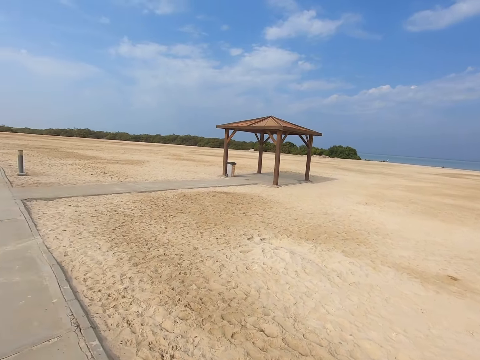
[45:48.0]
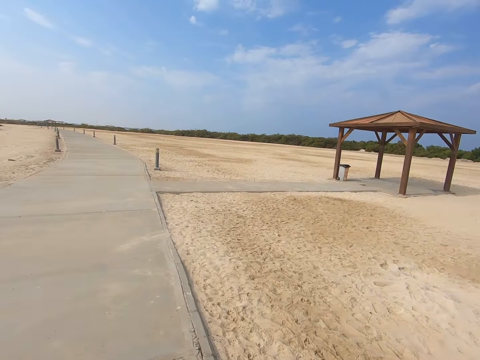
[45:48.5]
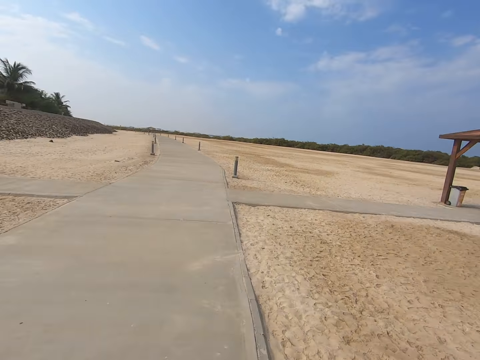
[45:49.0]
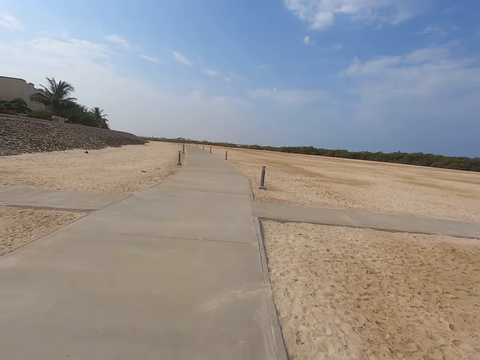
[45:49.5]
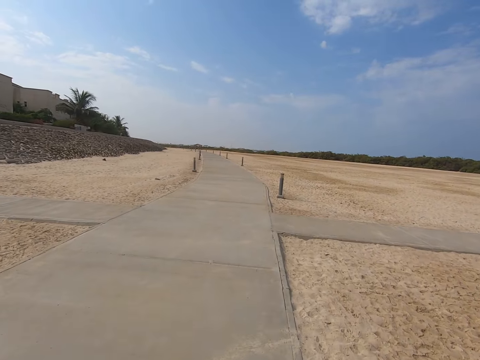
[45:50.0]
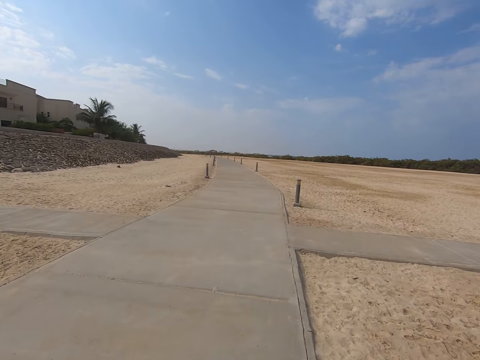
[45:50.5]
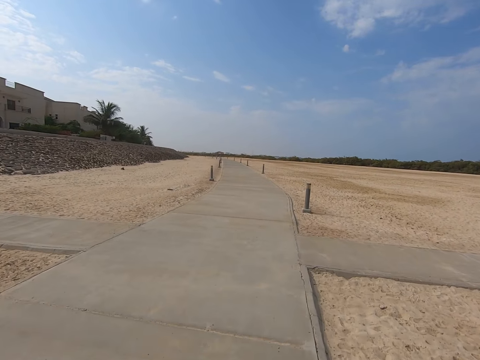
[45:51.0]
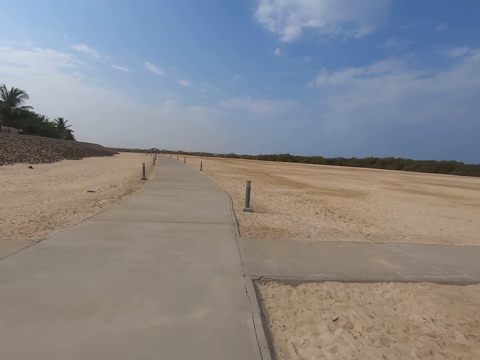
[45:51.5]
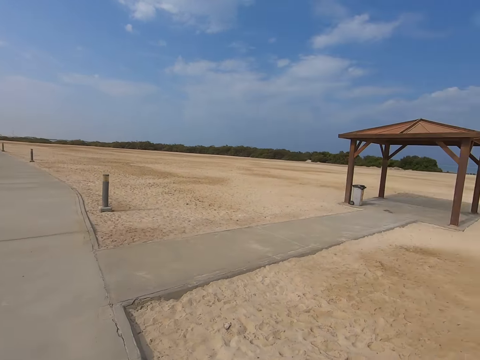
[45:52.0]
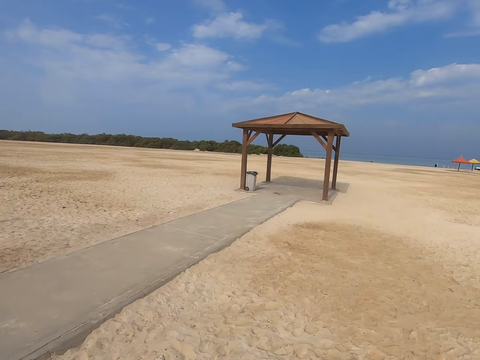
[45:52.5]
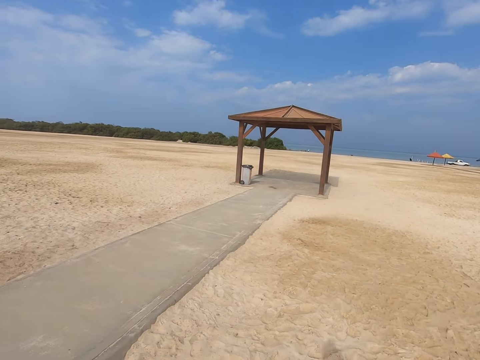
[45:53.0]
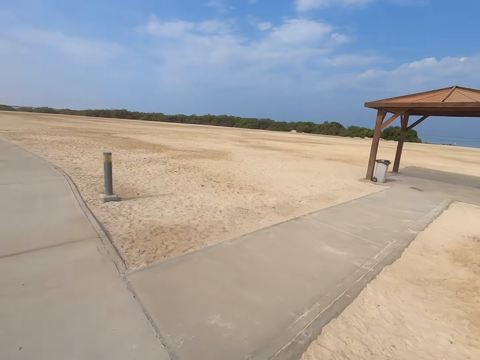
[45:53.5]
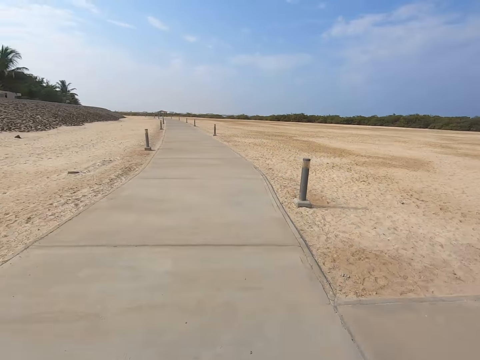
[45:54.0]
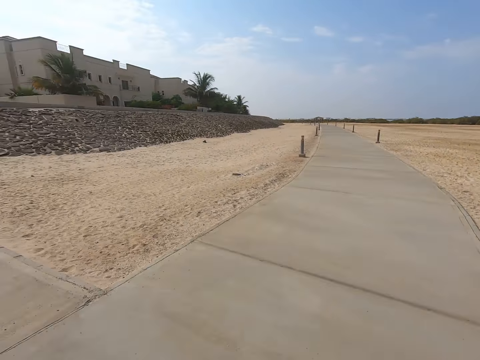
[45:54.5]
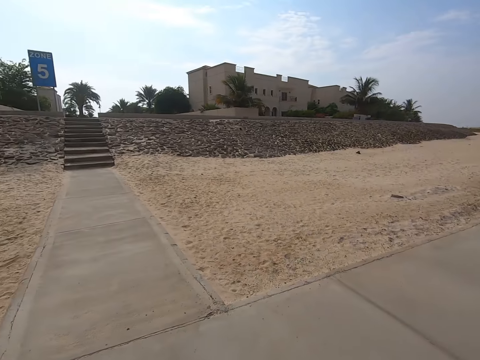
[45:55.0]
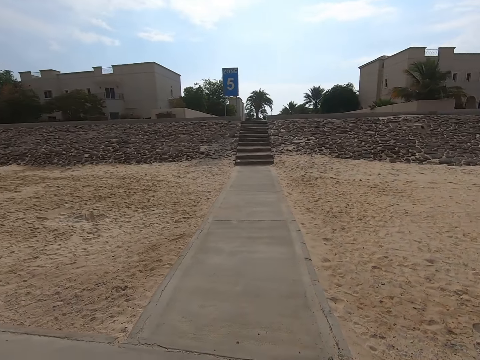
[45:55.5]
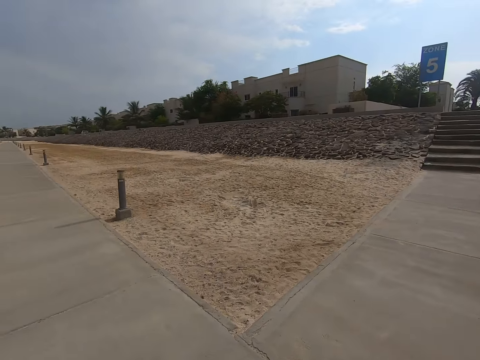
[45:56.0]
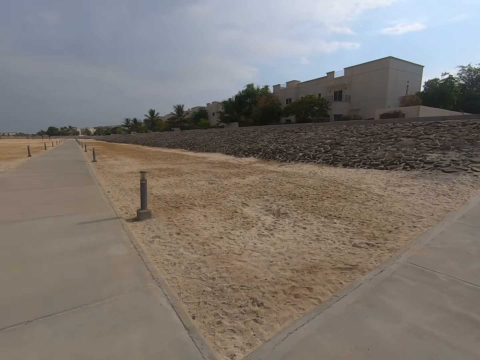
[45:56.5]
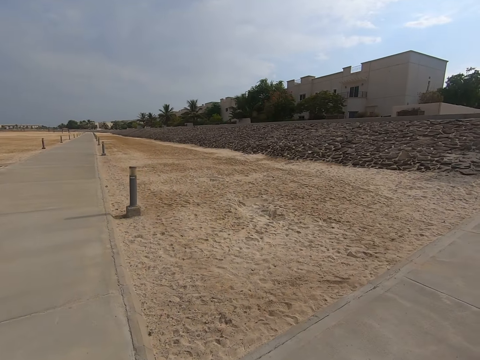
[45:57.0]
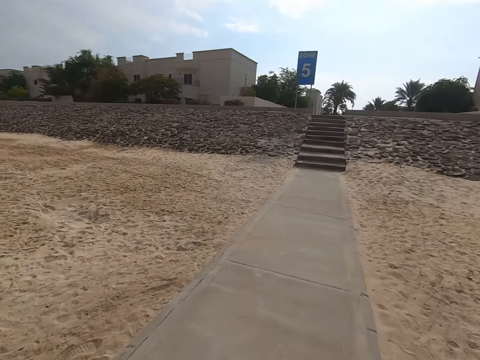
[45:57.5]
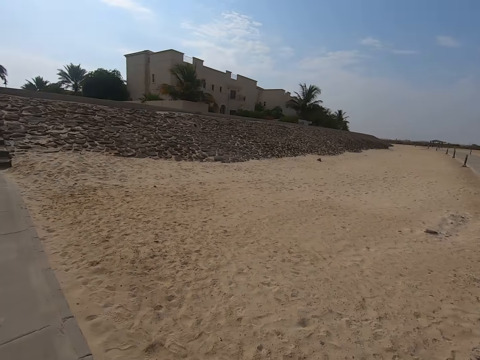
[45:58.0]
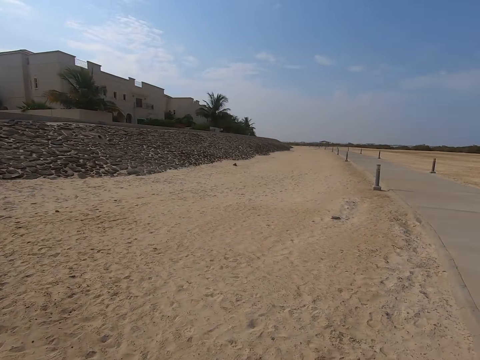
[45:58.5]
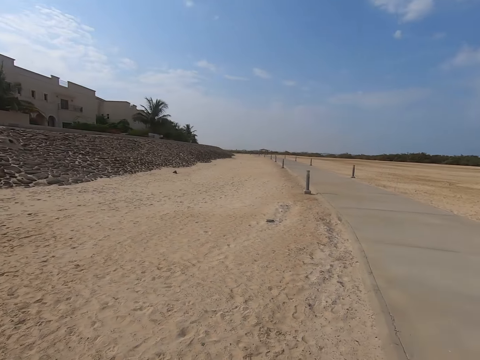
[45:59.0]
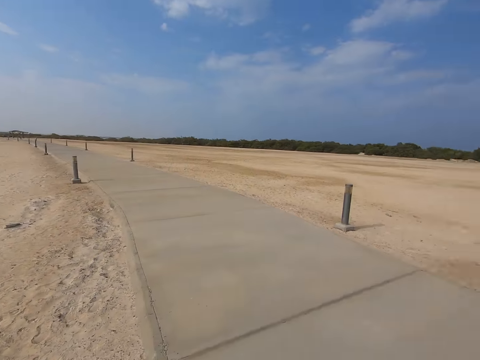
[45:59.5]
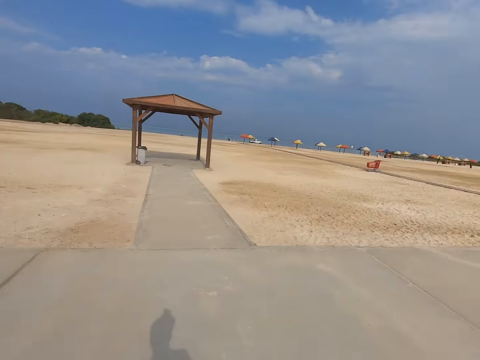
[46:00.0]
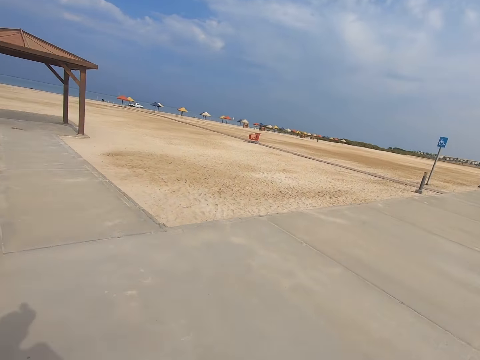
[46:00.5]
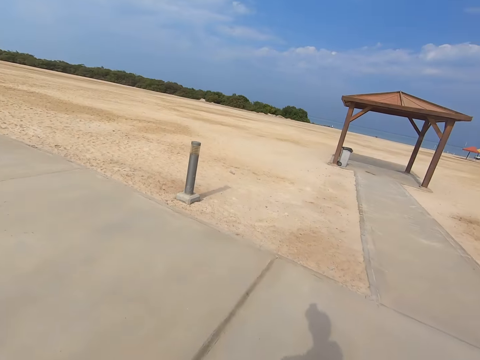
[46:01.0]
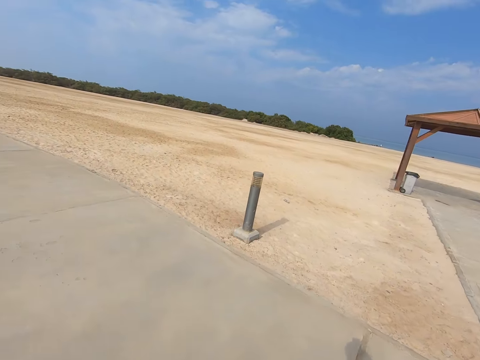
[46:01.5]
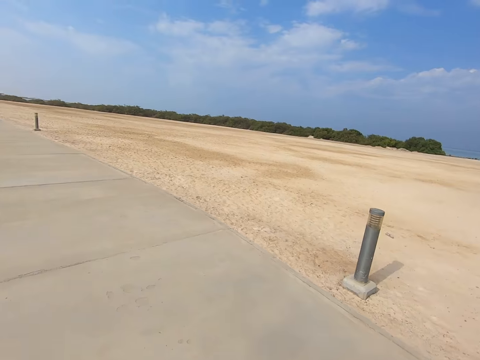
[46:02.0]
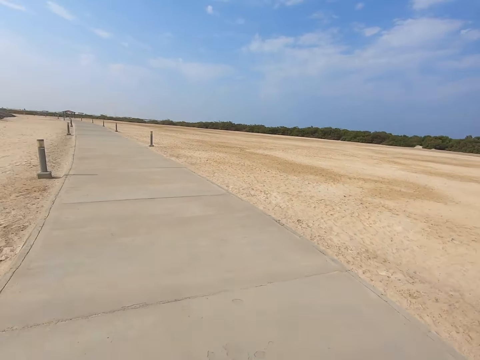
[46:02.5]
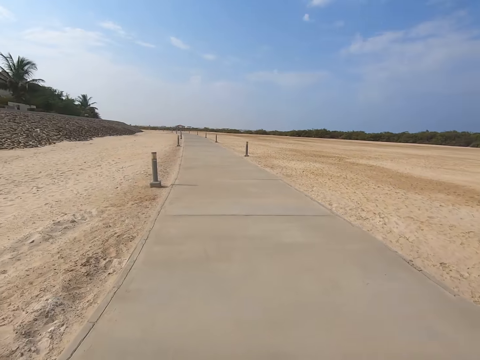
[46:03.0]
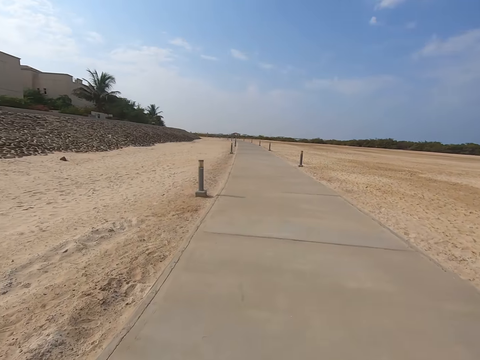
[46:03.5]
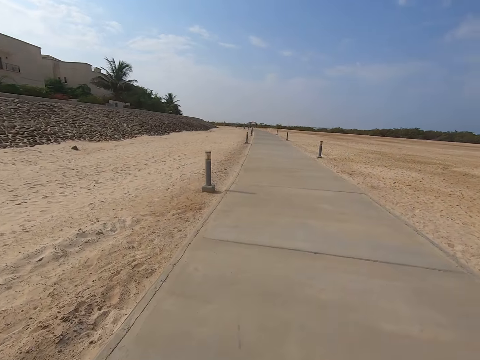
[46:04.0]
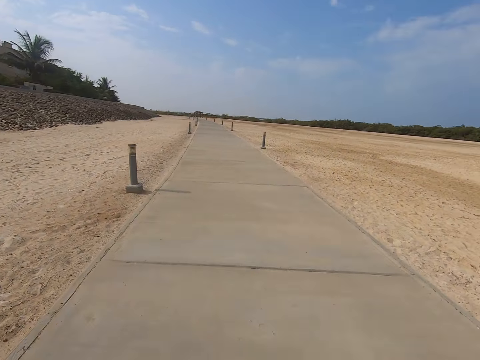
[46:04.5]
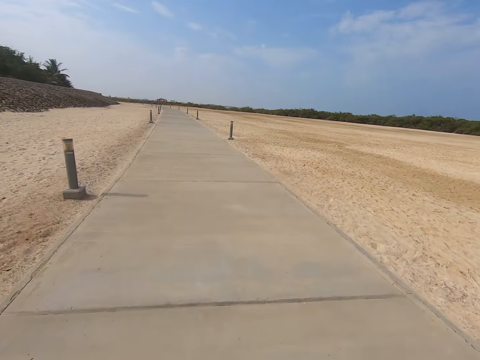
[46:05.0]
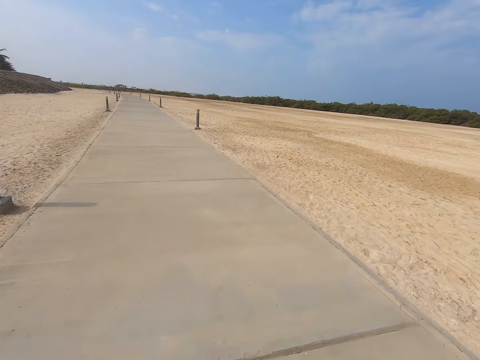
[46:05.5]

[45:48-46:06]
The camera wearer stops. They turn to the left. They turn to the right. They start to walk.

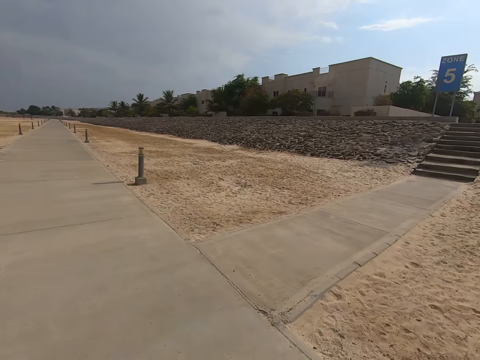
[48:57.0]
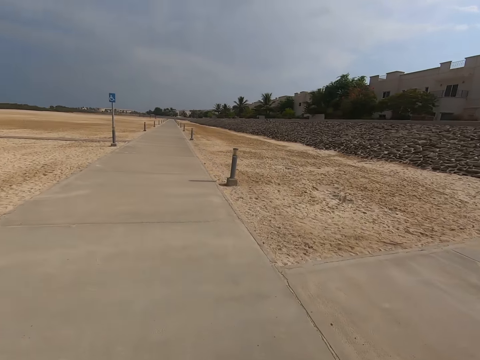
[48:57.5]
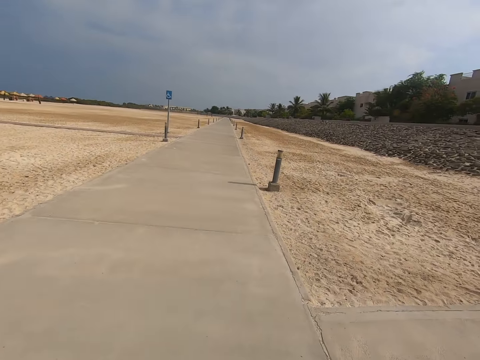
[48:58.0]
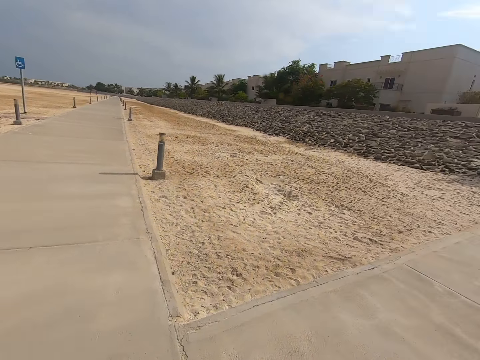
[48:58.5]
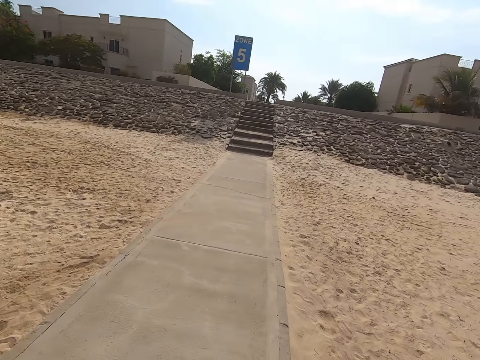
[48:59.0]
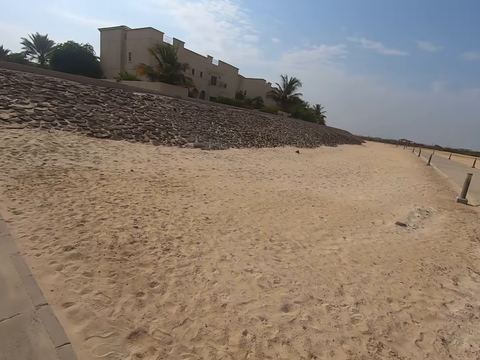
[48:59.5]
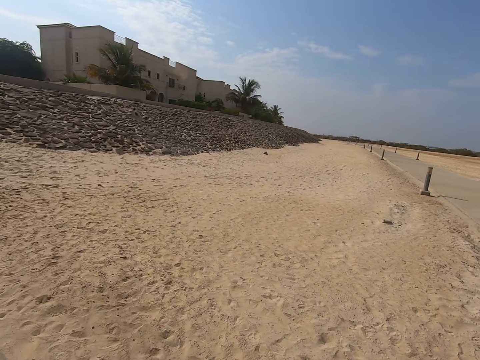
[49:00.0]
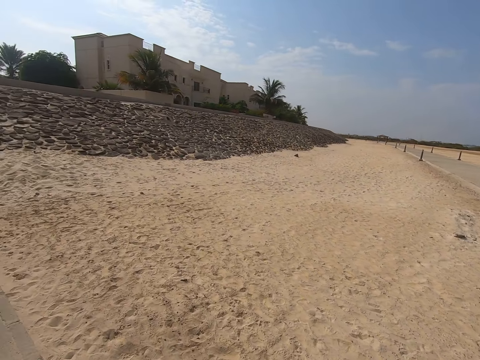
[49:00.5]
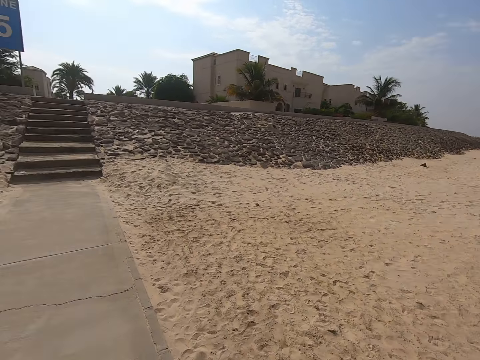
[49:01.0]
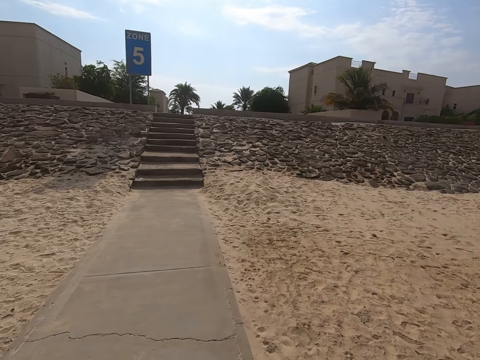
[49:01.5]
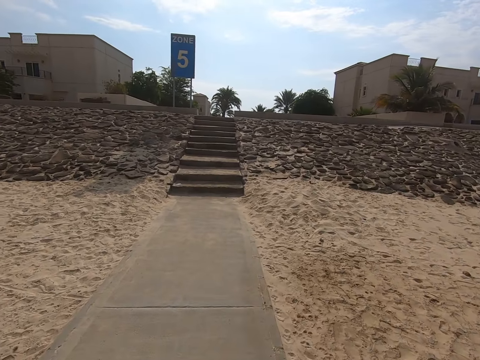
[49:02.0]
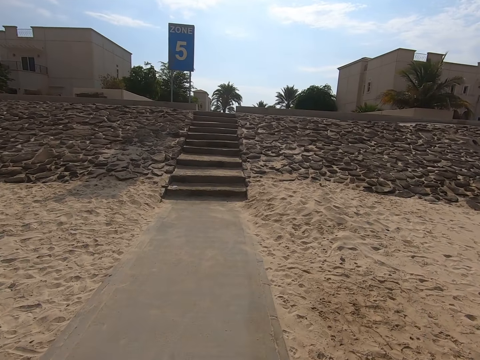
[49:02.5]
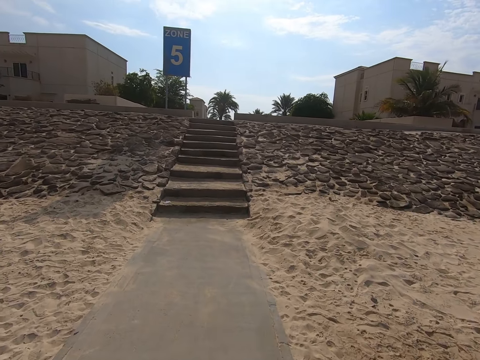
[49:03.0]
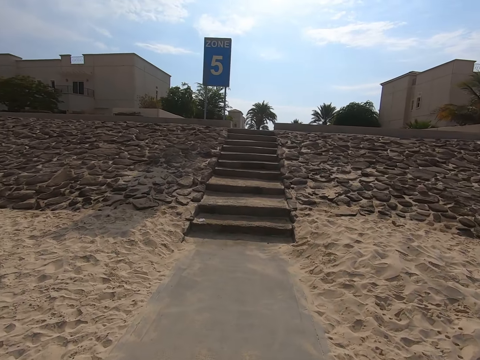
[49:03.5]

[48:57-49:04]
The camera wearer turns right.

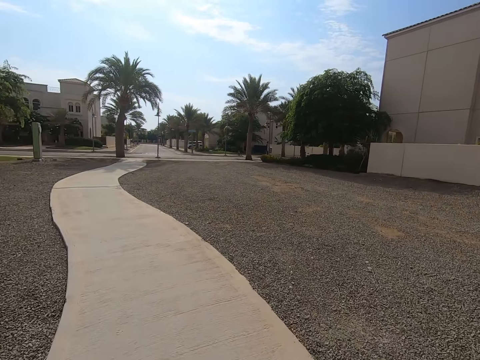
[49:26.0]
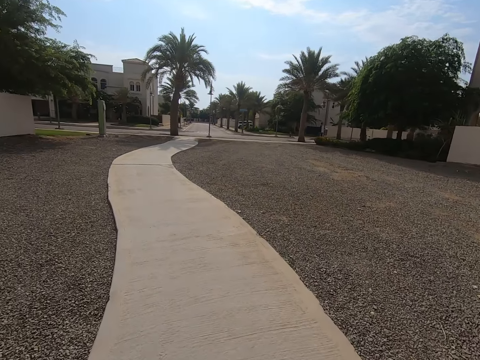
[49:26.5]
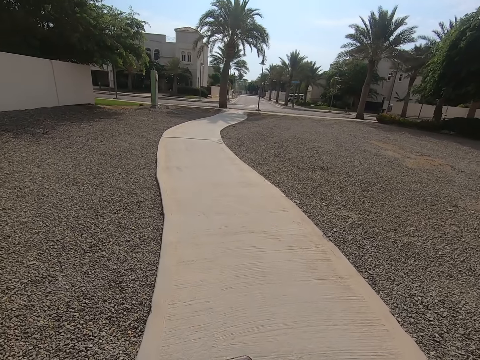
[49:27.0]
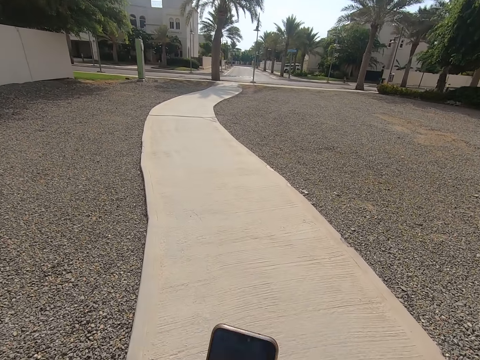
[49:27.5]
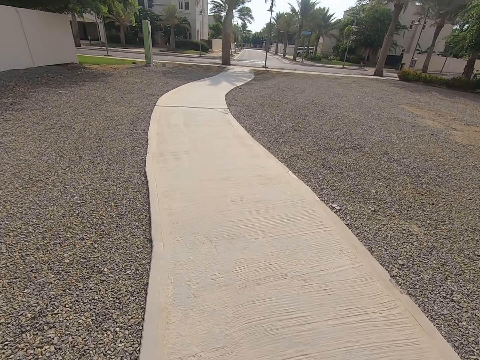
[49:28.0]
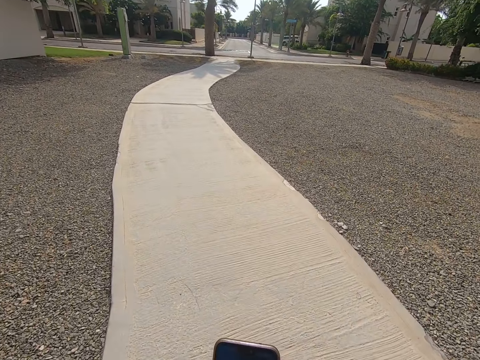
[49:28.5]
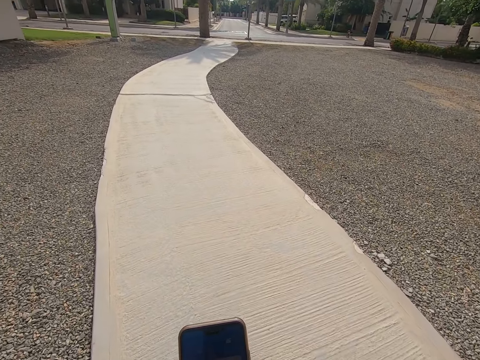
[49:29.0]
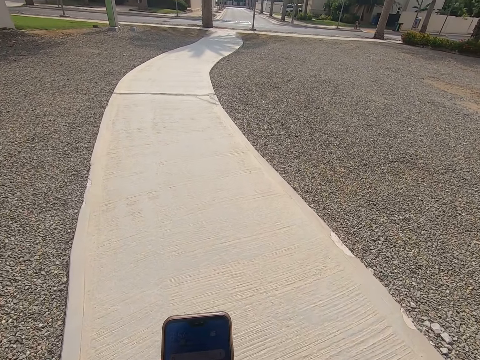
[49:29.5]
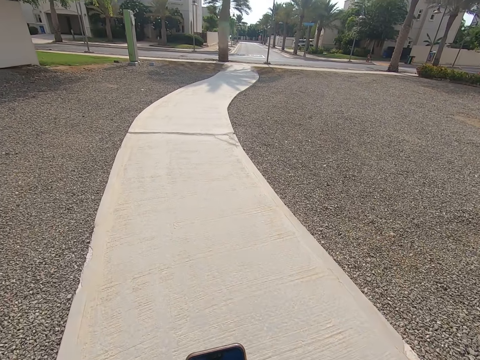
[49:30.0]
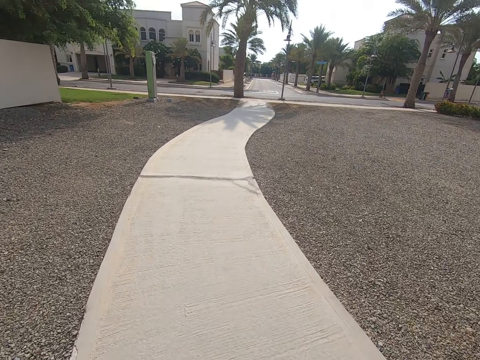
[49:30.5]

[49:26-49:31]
The camera wearer uses their phone. They hold the phone. They walk.
